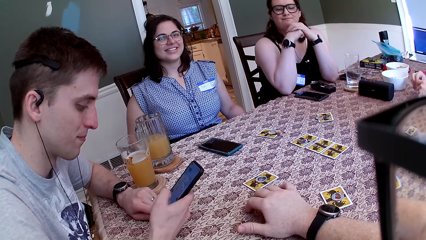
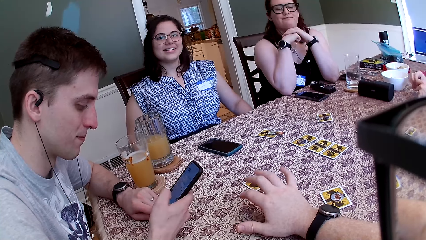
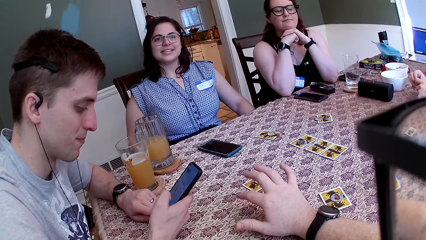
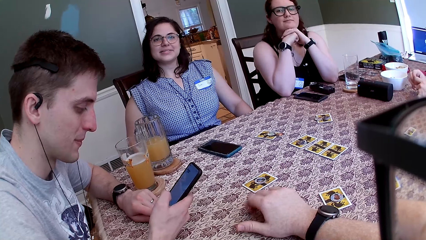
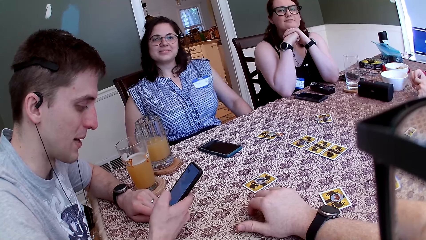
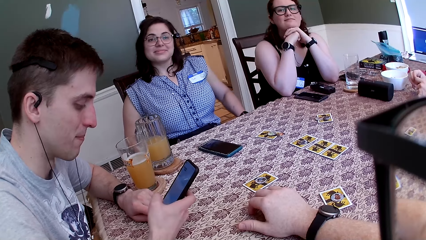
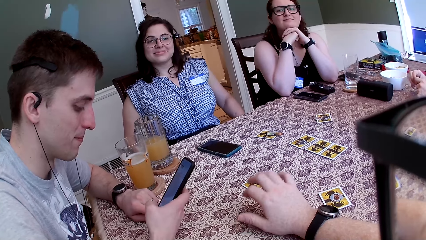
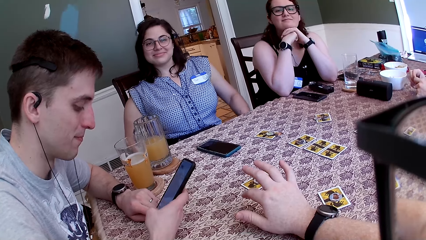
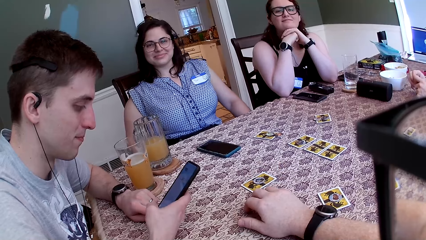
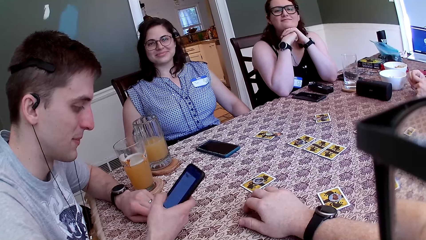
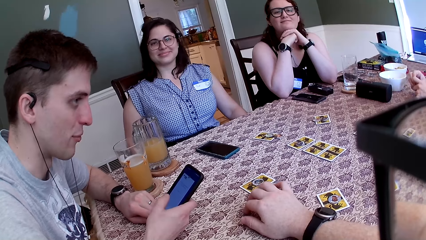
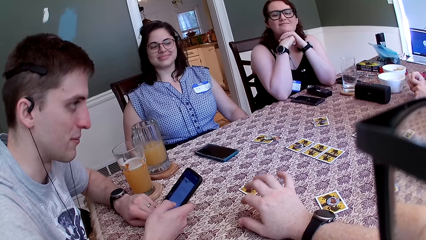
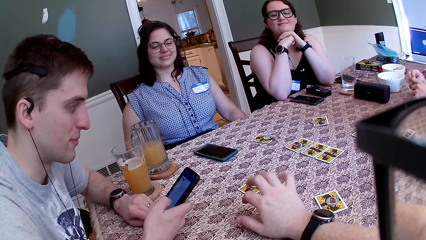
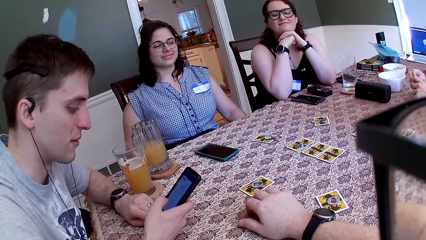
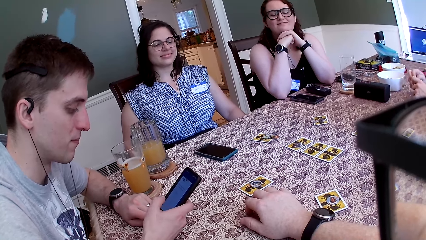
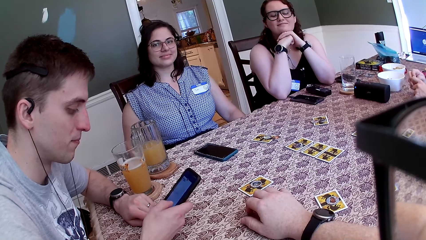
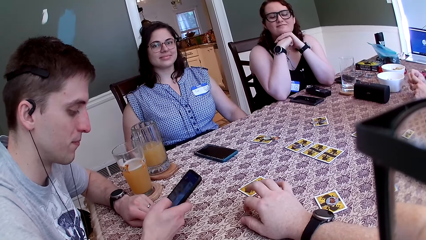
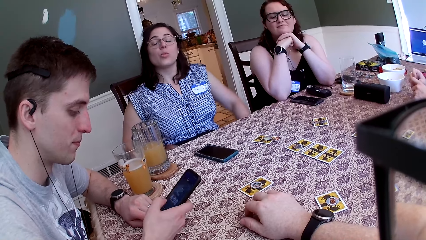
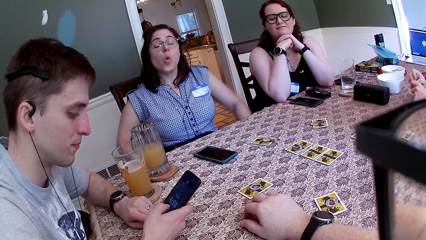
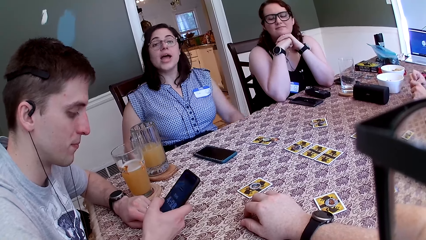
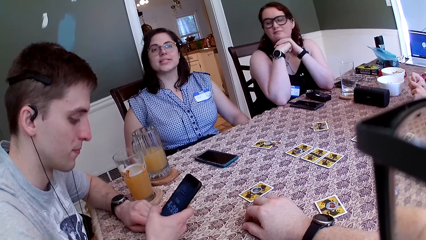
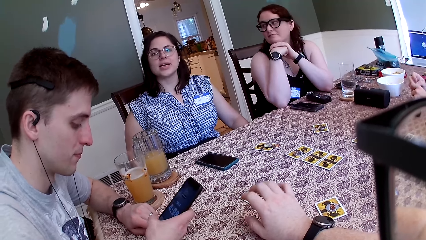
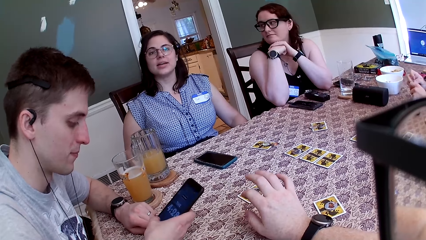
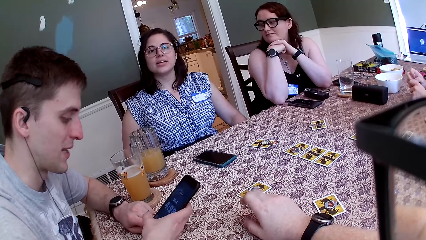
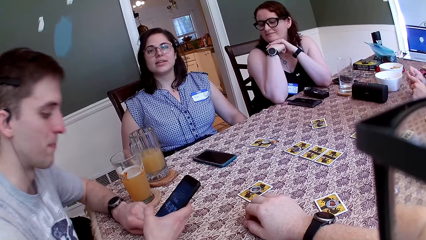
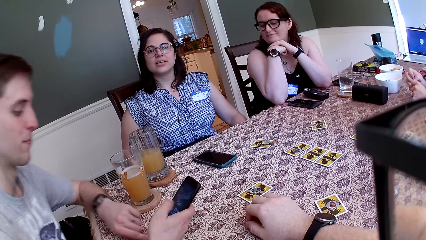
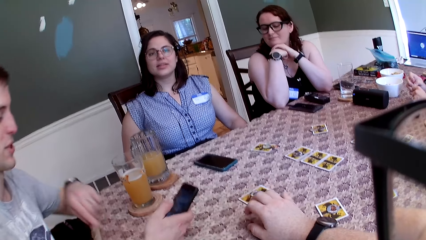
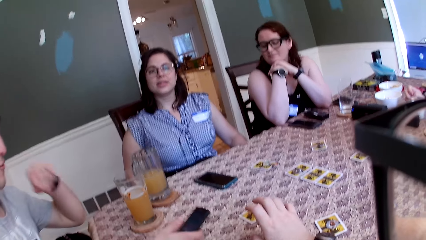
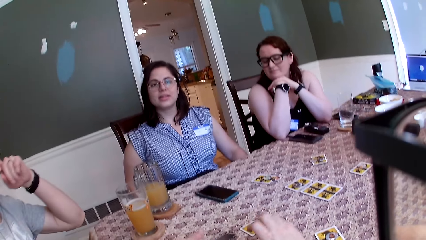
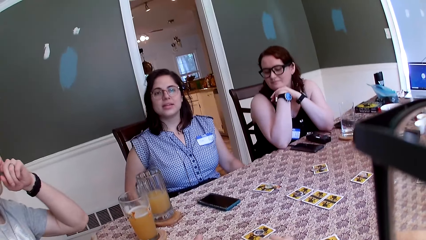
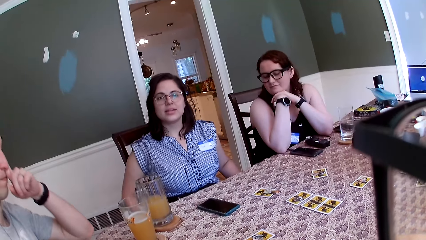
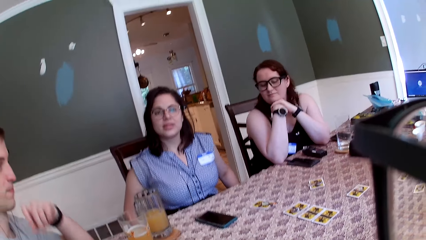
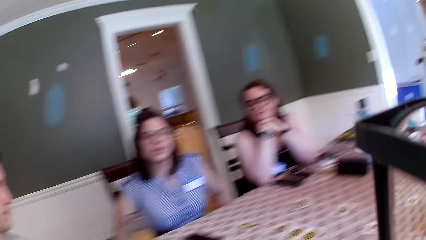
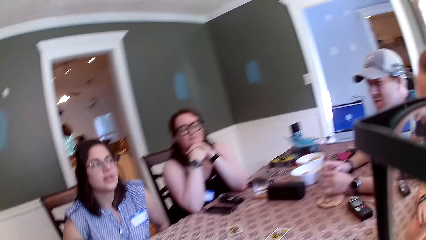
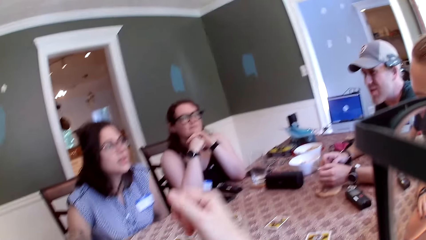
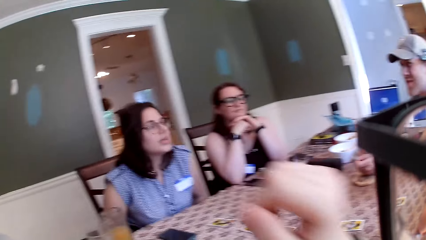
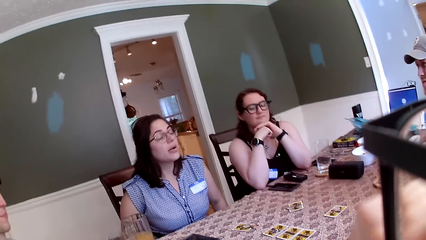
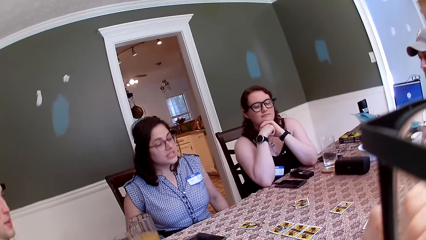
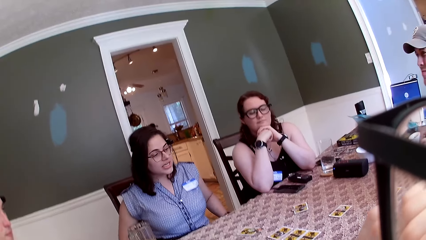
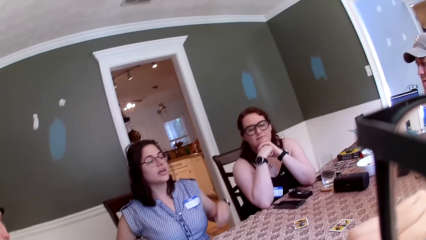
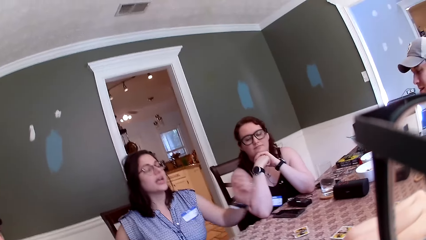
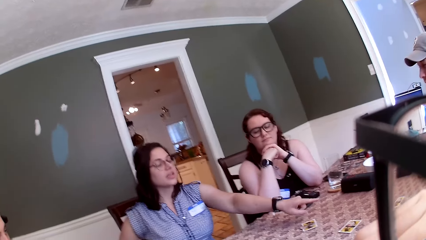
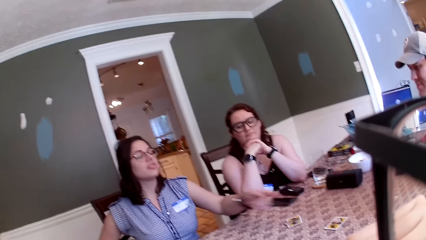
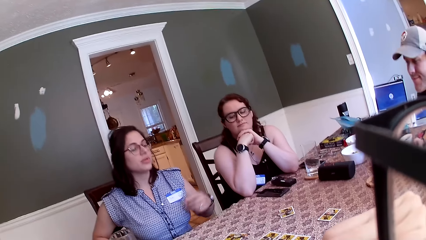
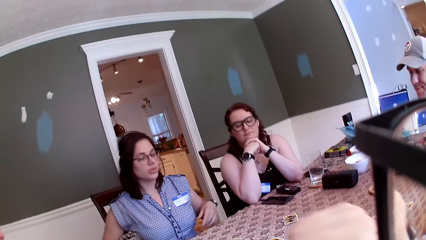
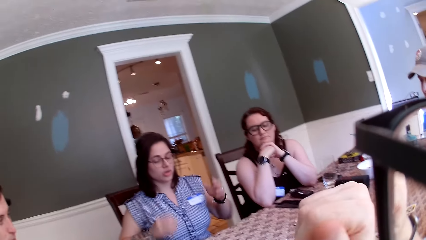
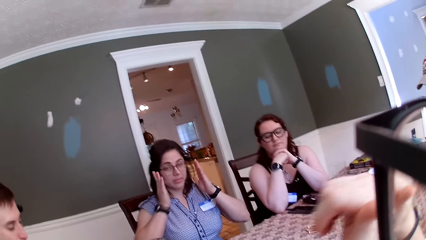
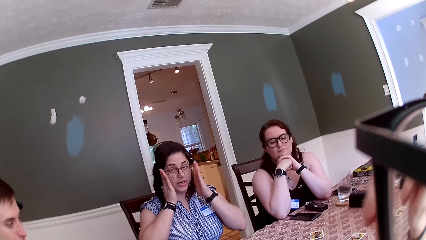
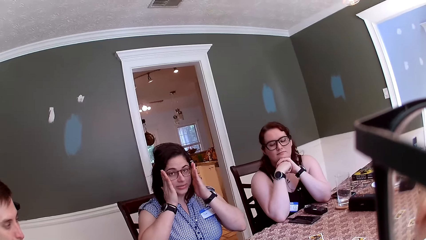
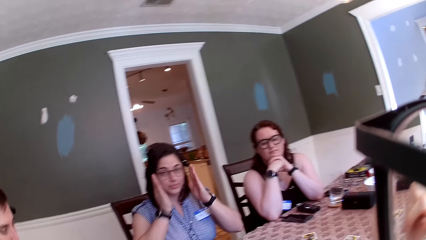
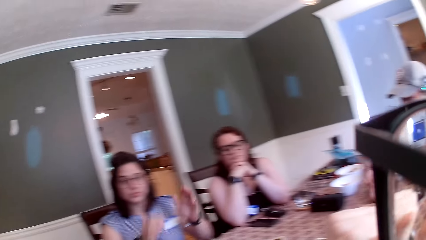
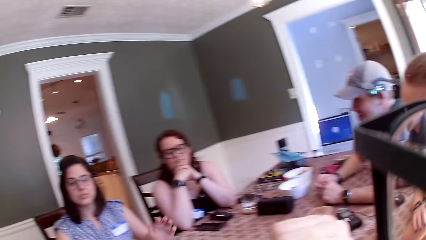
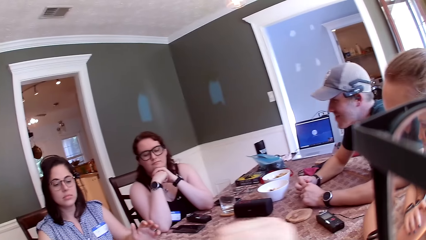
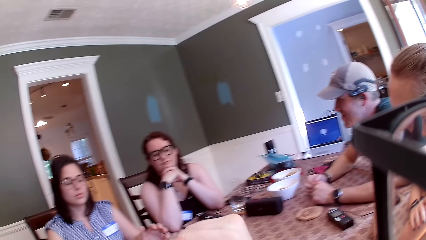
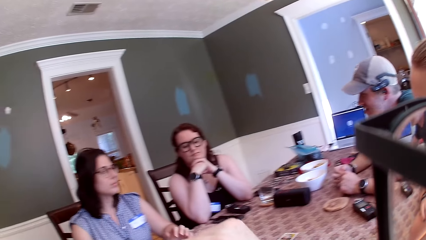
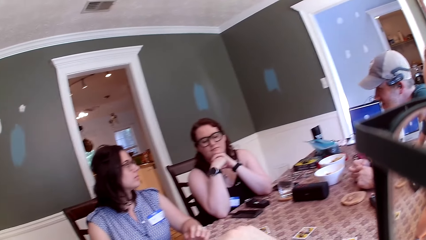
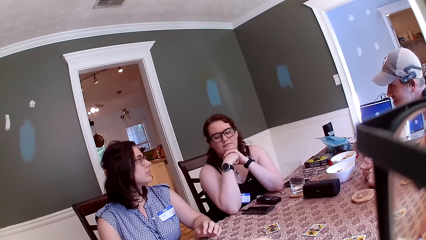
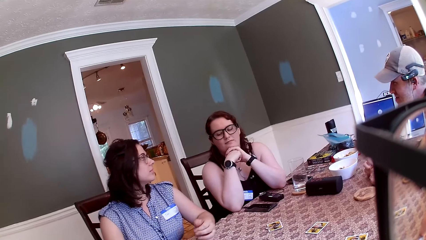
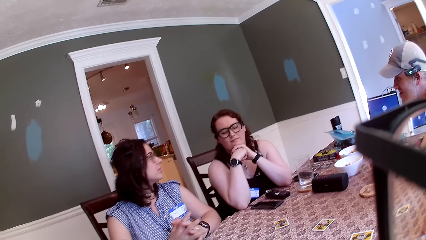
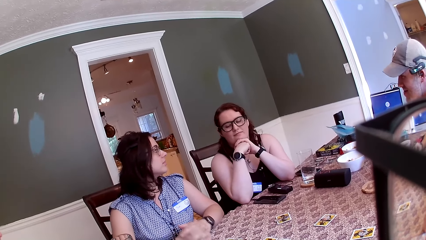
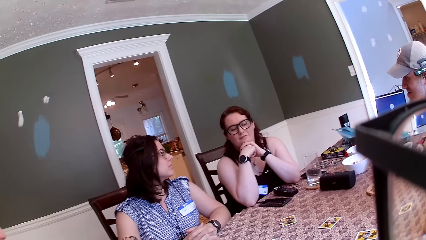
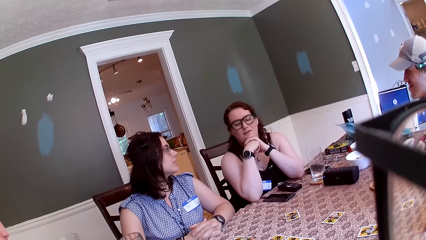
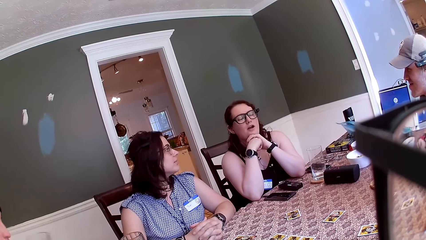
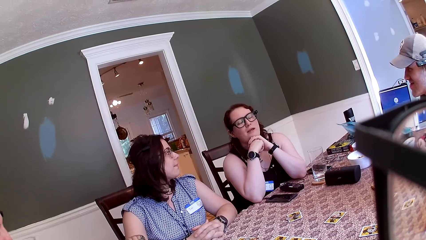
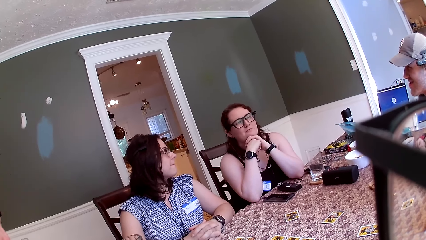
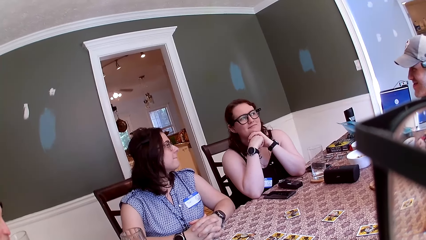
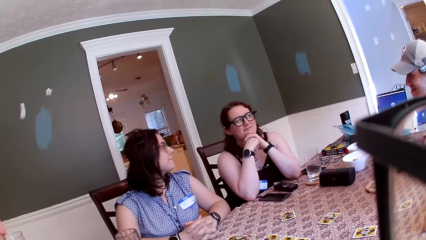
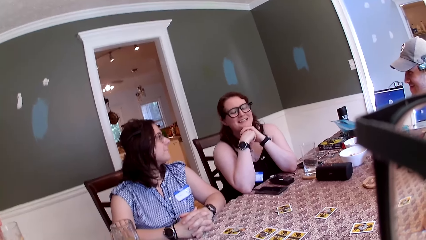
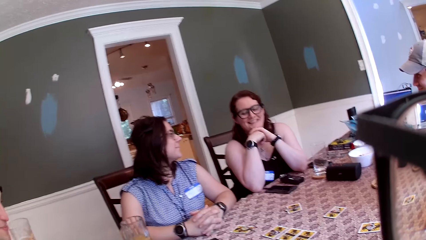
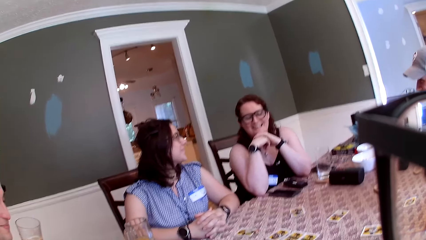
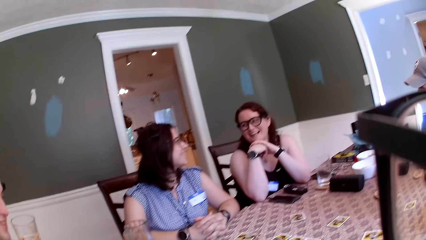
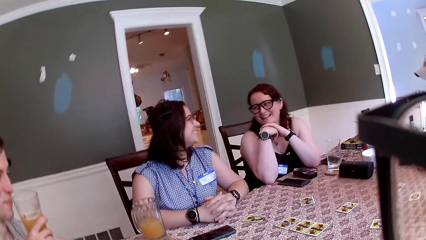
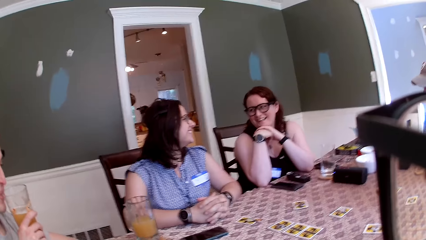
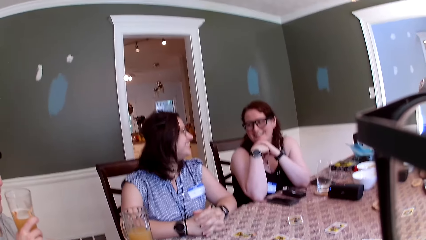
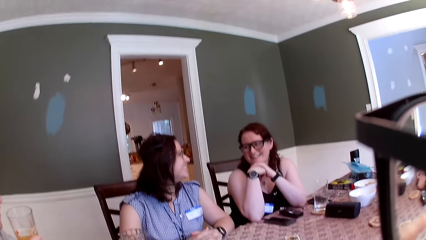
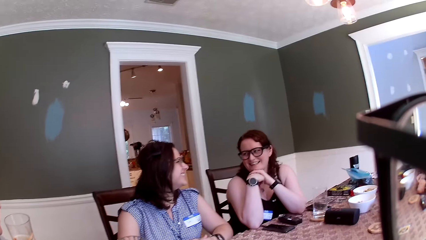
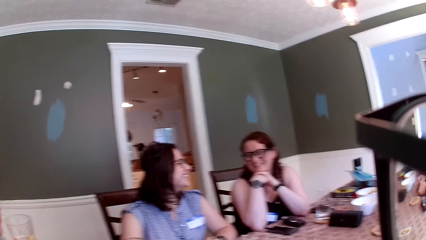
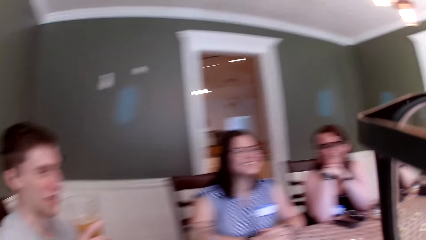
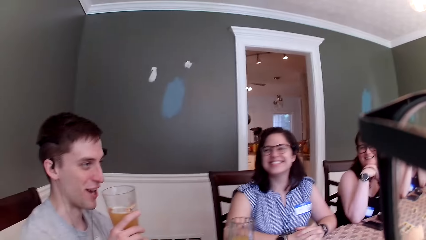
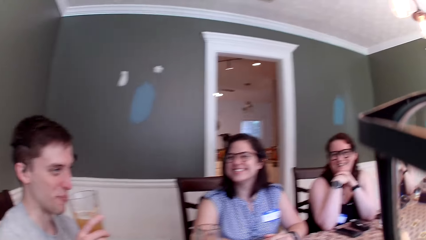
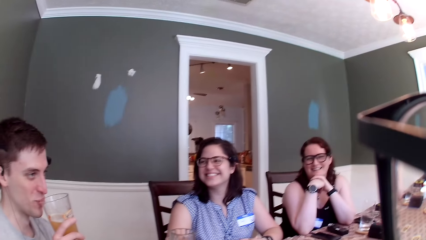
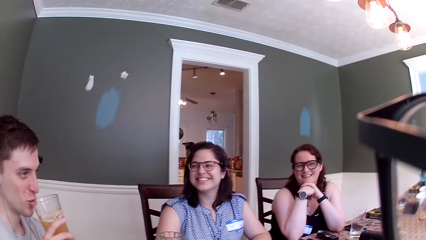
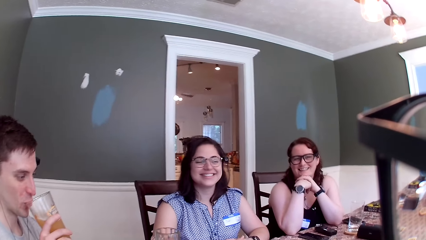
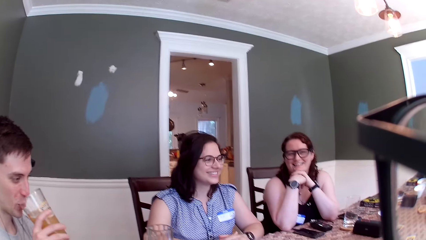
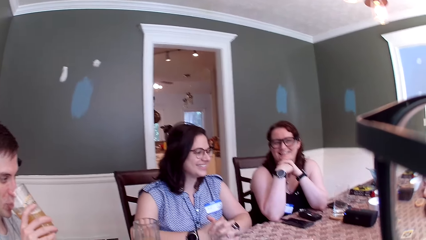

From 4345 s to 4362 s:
A woman places both elbows on the table. The camera wearer interacts with everyone. A man interacts with everyone. Another woman interacts with everyone. The man removes his left hand from the table and touches his nose with his left hand. Another man interacts with everyone. The other woman interacts with everyone, points her left hand towards a card on the table and adjusts her glasses with both hands. The camera wearer interacts with everyone. The other woman turns towards the first woman and places both hands on the table. The first woman interacts with everyone. The first man sips from a cup of juice with his right hand and interacts with everyone.
